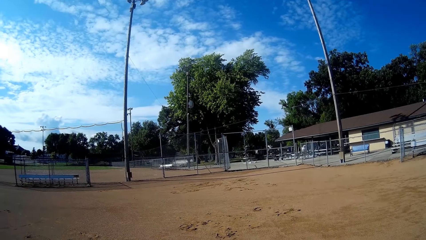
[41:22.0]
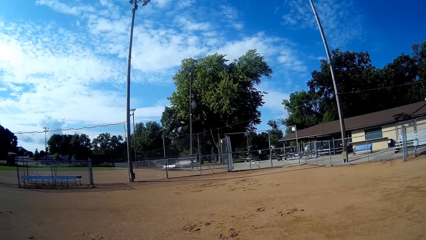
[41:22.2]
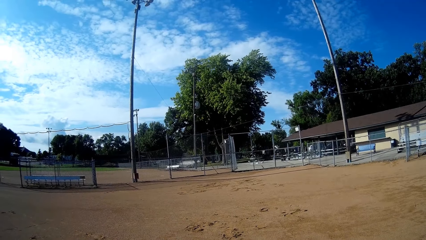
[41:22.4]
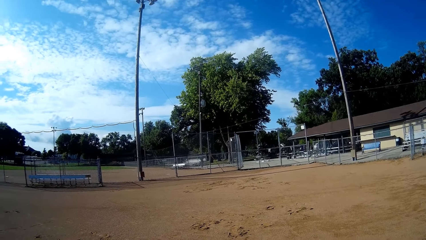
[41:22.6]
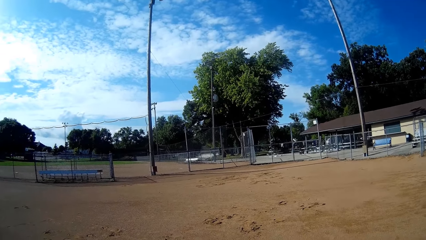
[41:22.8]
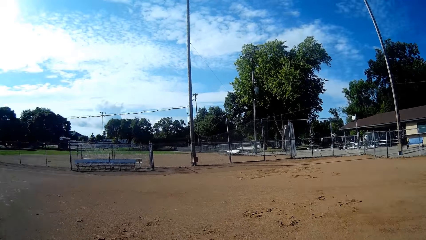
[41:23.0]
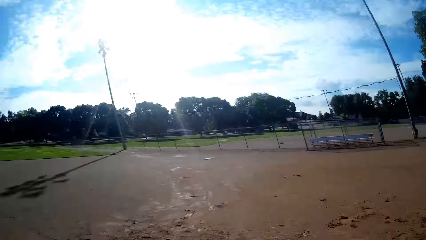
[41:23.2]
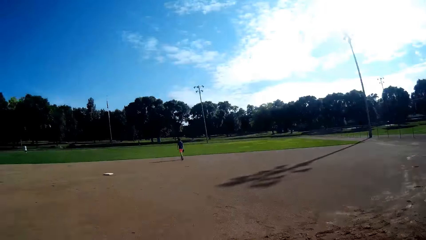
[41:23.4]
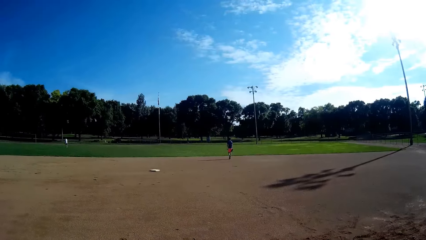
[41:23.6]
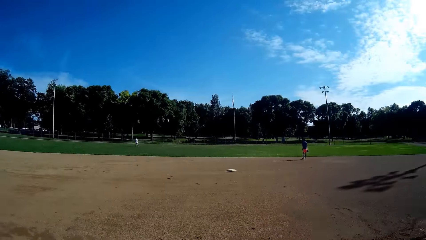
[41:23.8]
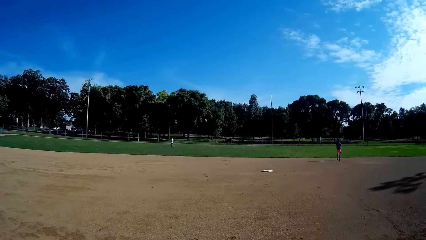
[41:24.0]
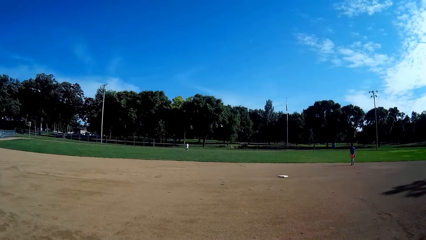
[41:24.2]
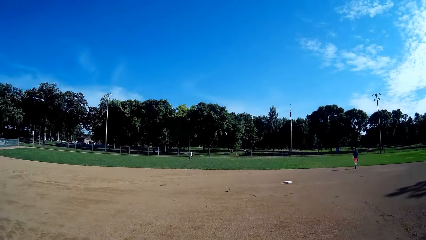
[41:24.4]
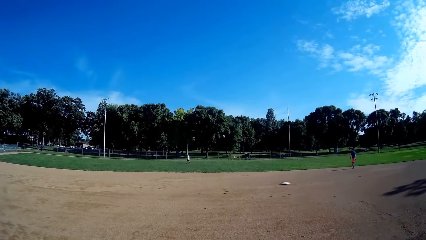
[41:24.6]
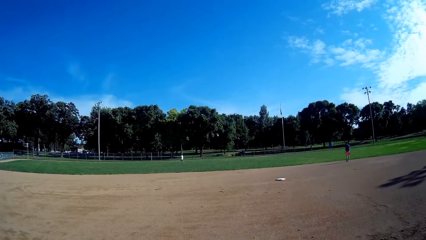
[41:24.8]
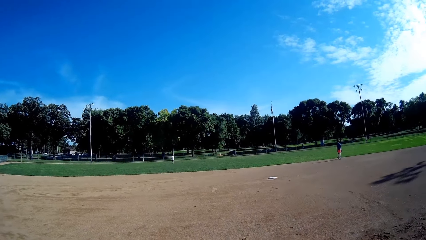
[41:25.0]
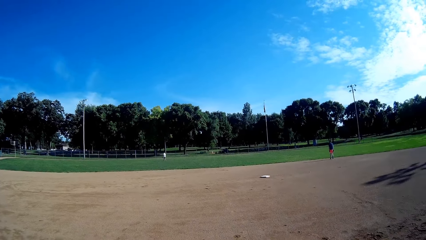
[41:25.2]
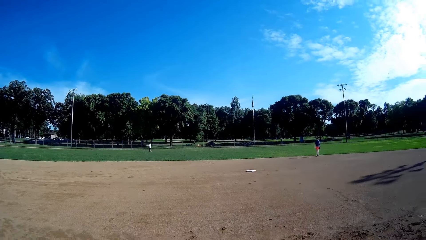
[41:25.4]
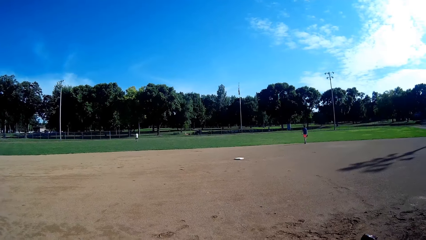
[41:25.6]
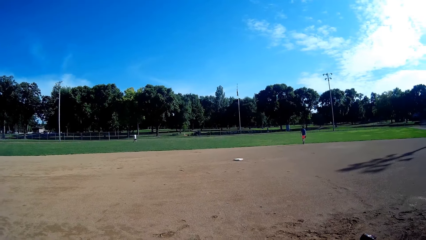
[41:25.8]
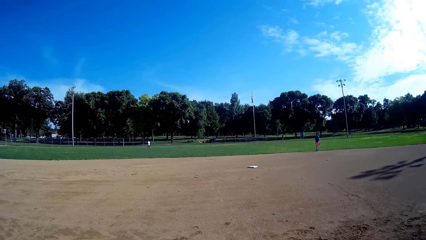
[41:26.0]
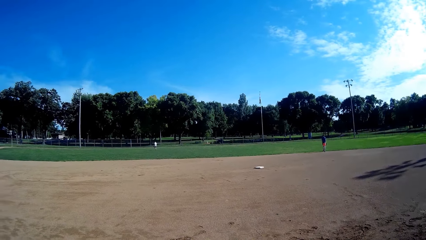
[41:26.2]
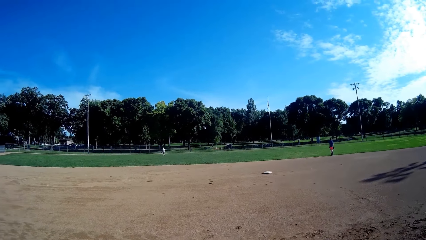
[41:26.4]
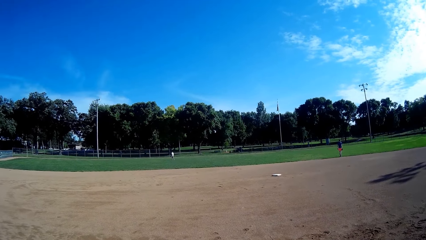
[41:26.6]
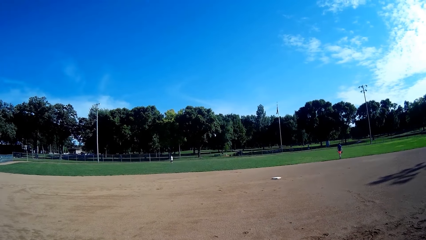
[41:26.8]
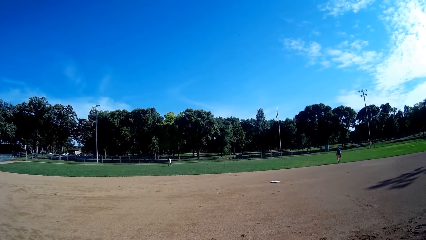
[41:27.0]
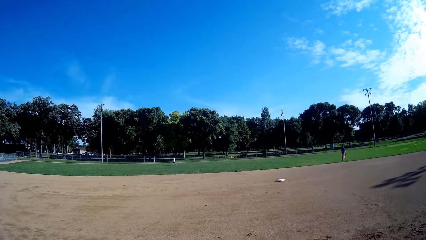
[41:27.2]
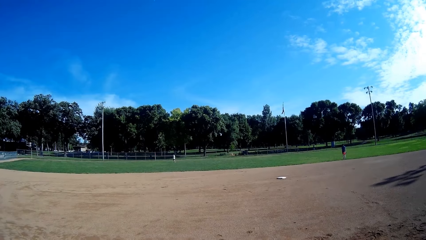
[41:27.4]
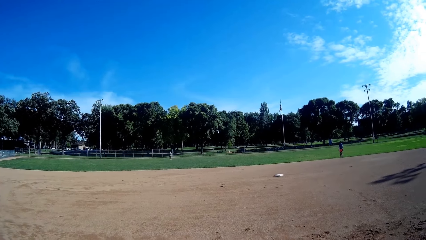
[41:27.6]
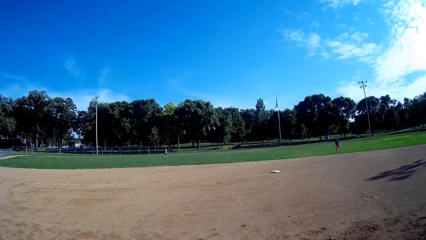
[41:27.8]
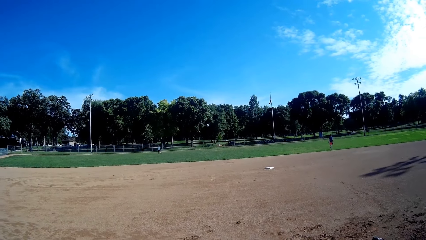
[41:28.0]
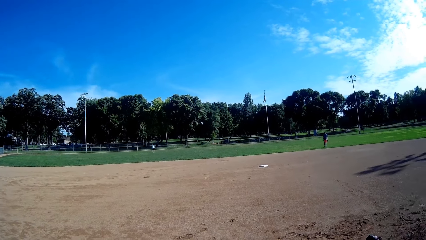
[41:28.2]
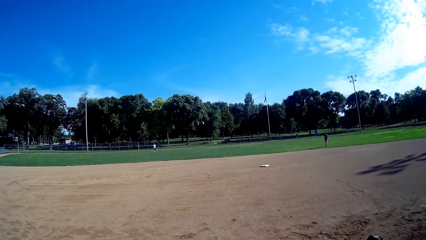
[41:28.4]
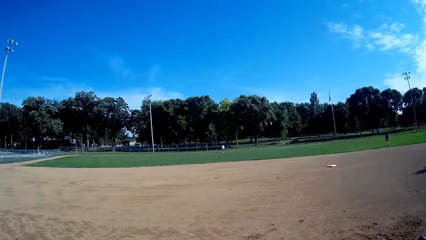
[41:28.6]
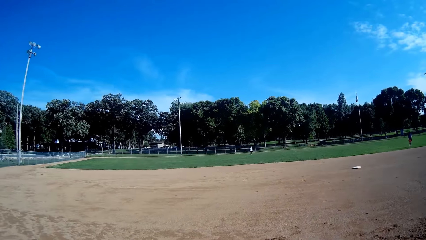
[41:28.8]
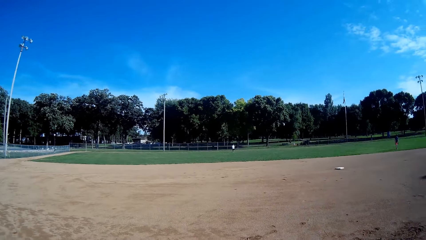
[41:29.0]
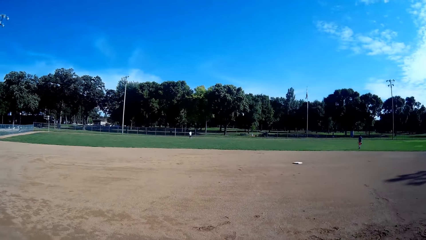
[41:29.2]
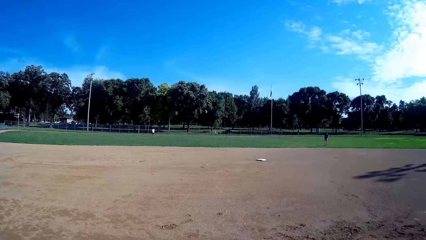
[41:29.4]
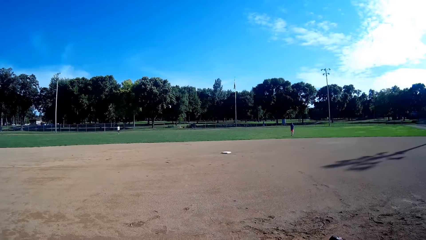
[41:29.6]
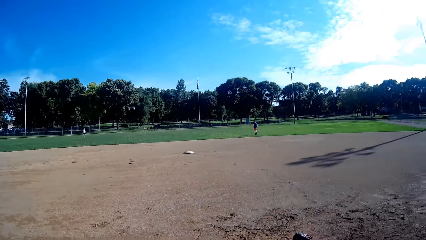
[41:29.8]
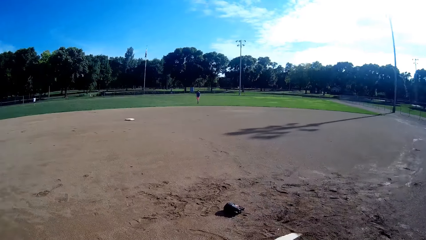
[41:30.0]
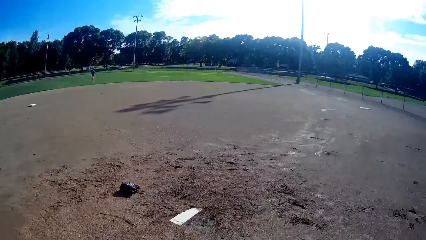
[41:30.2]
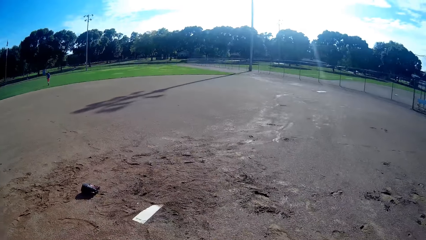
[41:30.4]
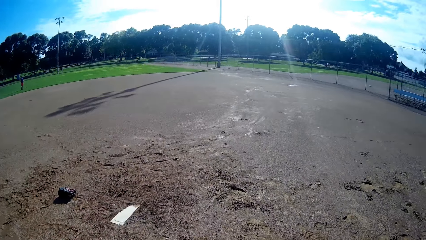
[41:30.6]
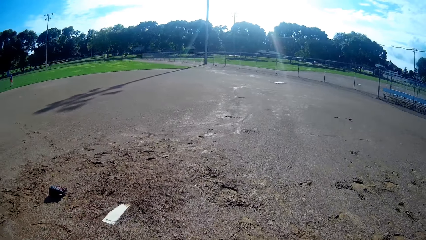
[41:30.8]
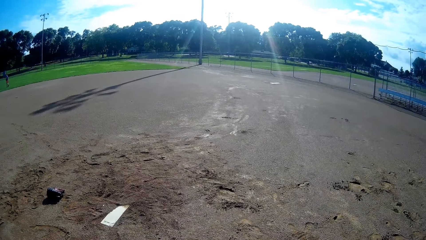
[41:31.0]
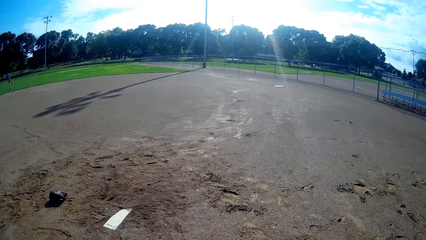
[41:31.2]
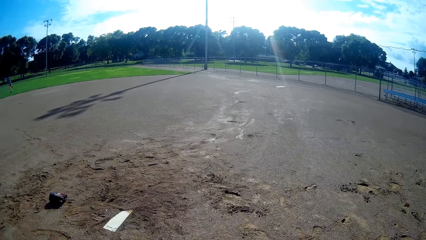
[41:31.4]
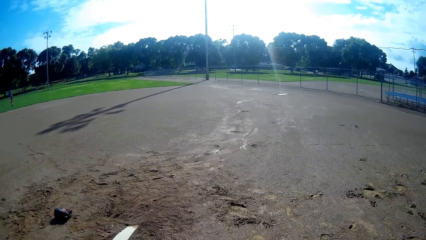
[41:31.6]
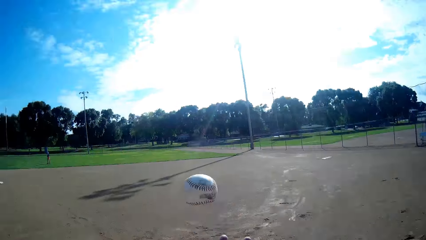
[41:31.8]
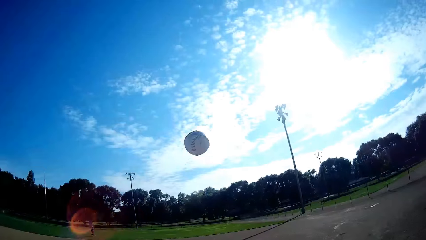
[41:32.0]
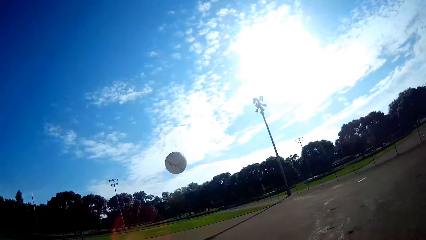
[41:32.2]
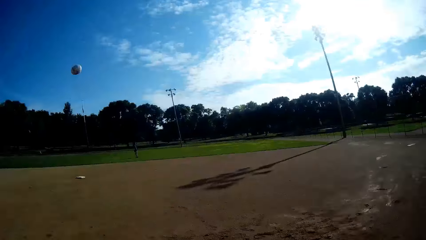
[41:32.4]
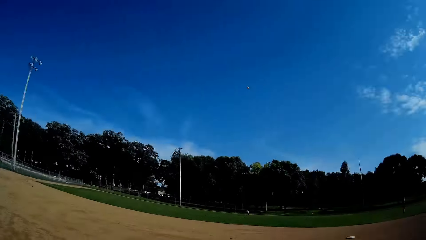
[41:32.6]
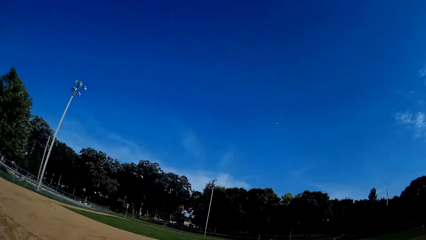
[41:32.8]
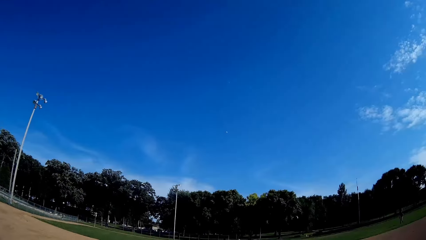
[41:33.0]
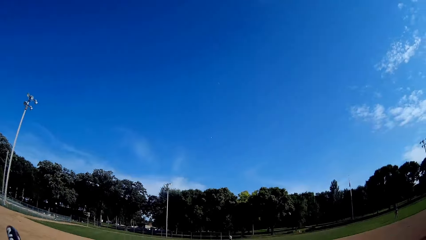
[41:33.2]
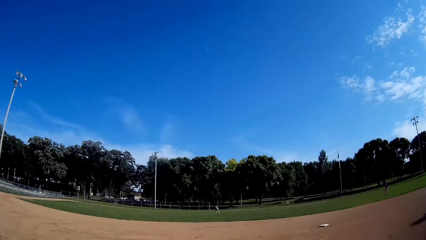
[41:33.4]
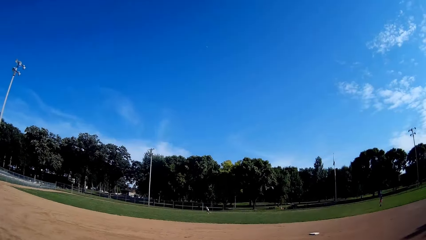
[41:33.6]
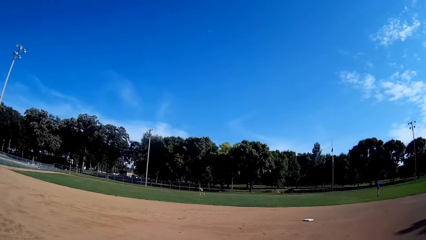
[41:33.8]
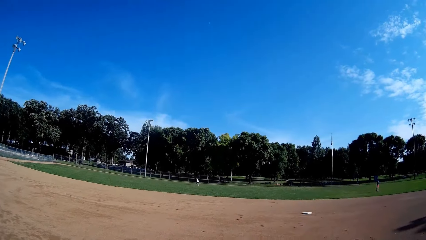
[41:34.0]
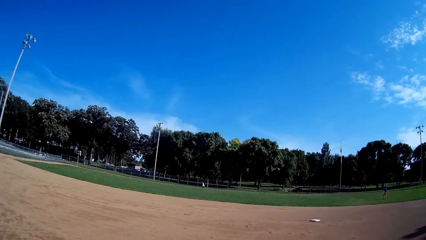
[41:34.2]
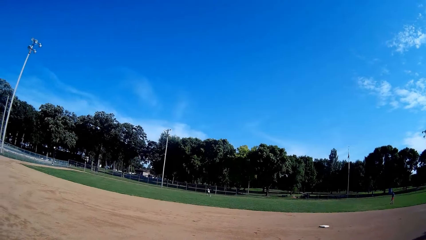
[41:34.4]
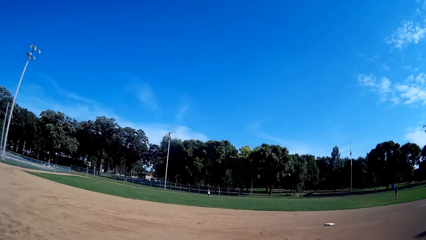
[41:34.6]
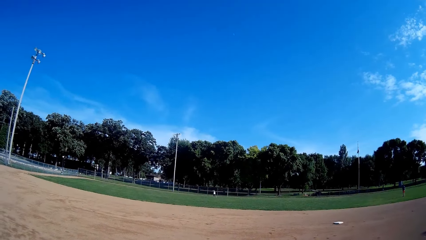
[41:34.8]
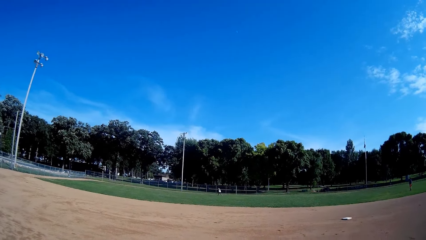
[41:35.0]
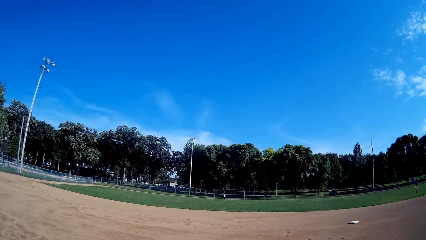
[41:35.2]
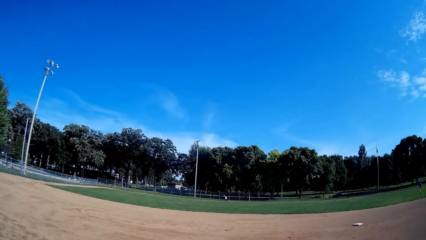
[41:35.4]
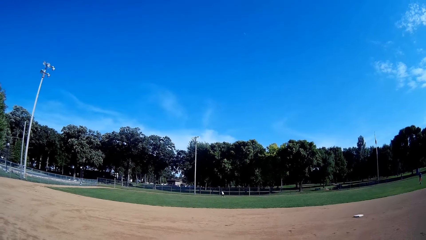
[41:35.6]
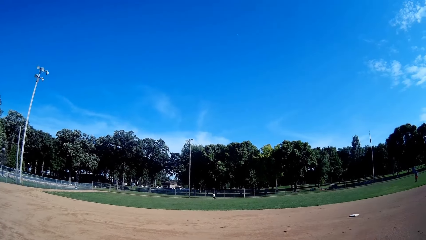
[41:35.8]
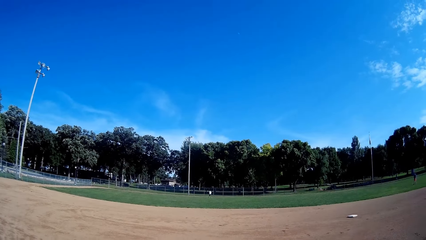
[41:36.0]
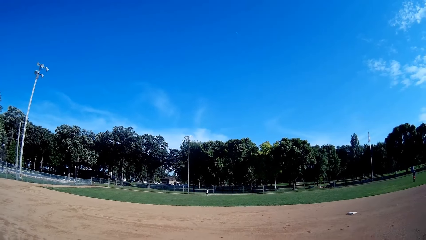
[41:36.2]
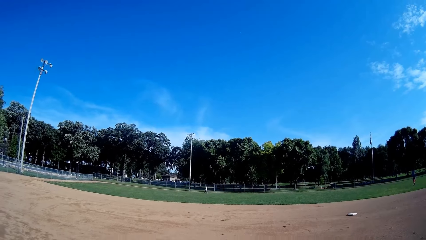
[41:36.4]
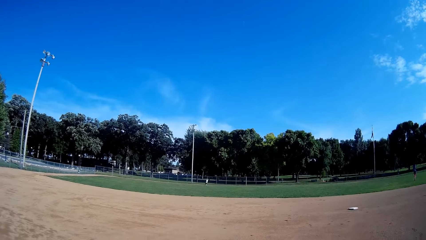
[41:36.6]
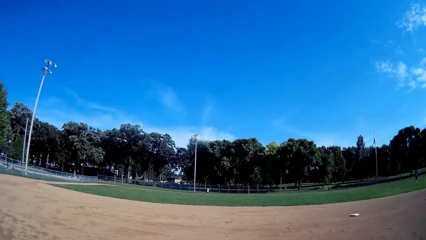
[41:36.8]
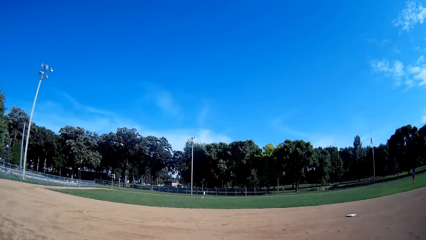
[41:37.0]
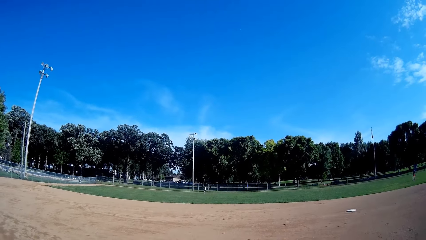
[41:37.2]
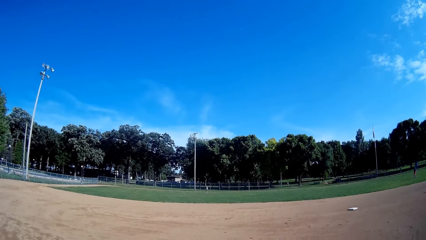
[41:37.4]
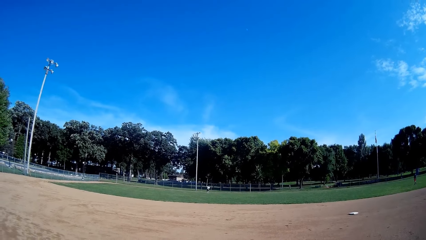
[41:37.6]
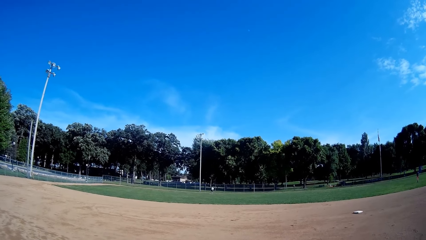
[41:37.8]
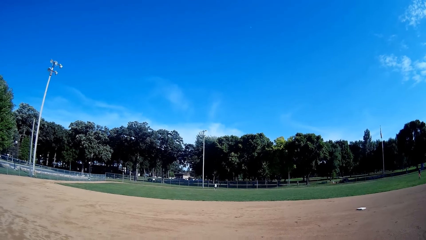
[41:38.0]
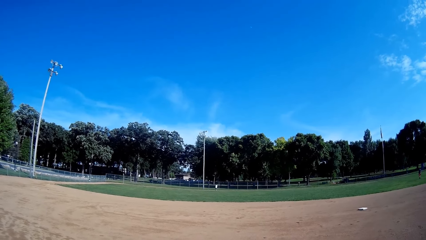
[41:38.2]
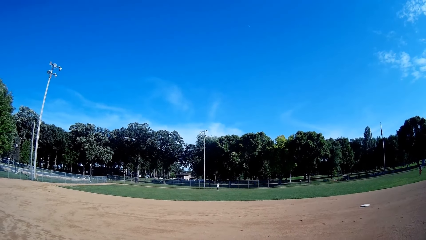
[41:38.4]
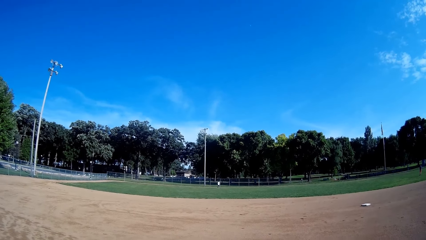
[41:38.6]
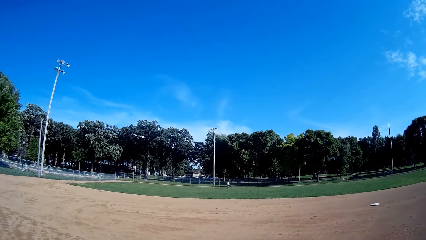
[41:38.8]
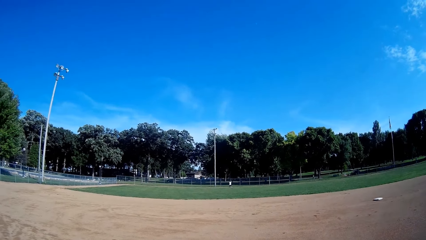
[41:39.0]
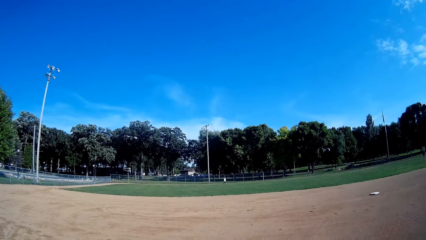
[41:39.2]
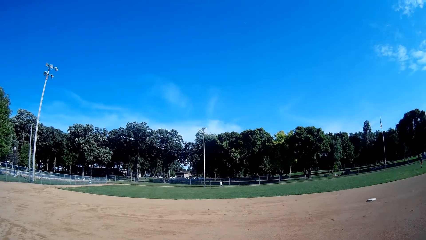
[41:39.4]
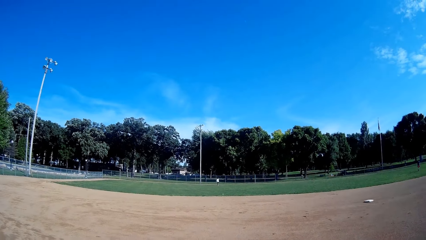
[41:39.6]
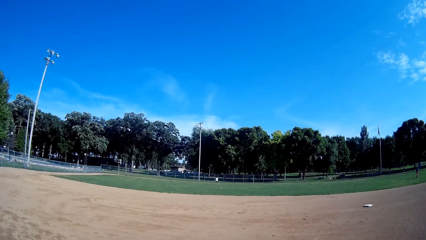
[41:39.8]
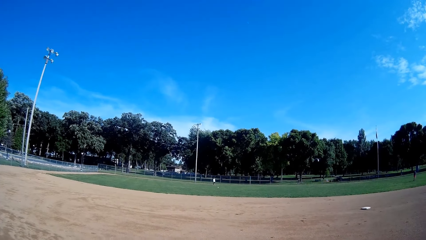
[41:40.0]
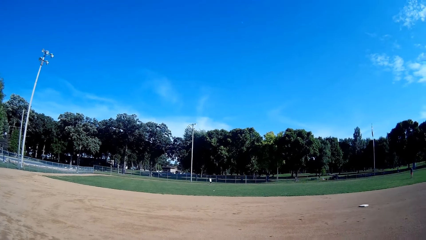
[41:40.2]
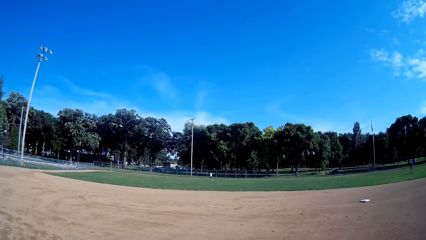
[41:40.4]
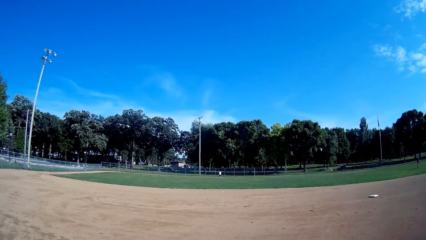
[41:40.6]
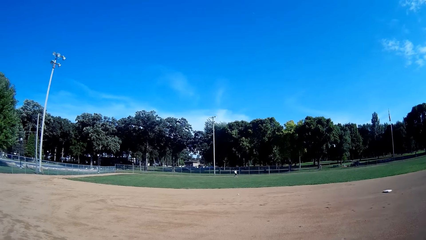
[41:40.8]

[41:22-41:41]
The camera wearer looks away from the trees. They stare at a boy. They stare at the ground. They throw the ball upwards. They hit the ball towards the boy with the bat. The boy runs towards the ball. The camera wearer stares at the boy. The boy catches the ball. The boy throws the ball towards the camera wearer.
